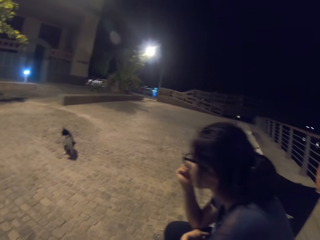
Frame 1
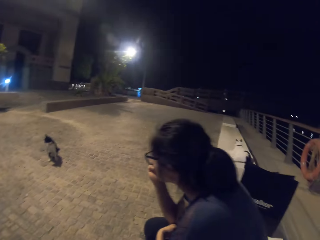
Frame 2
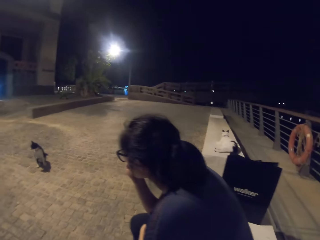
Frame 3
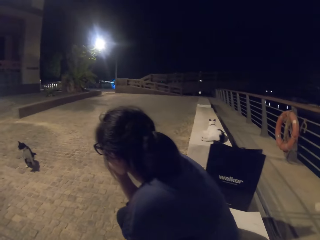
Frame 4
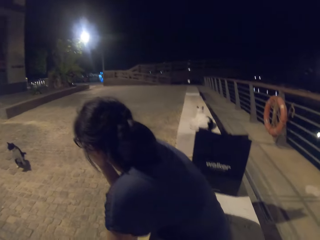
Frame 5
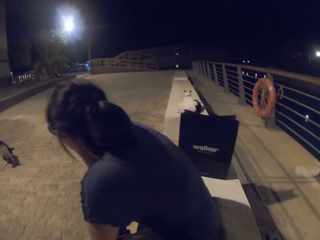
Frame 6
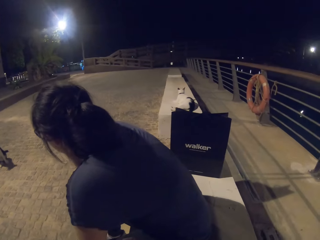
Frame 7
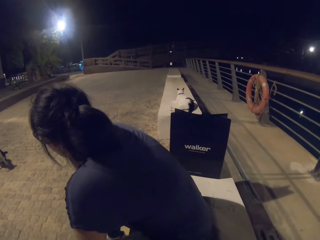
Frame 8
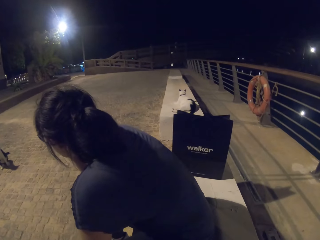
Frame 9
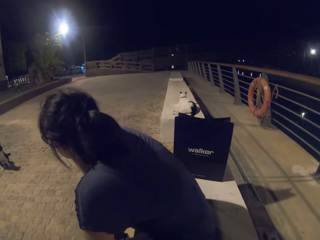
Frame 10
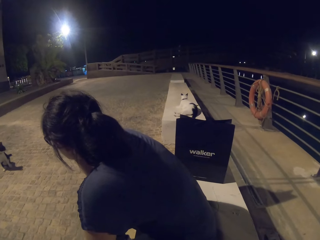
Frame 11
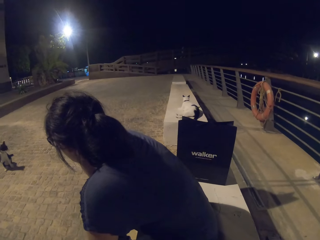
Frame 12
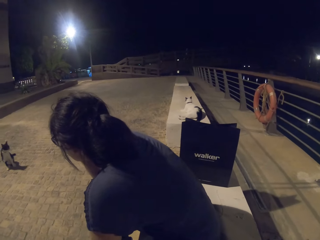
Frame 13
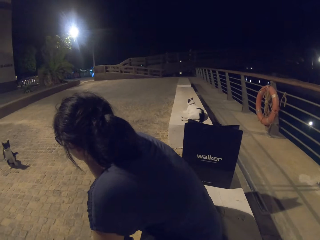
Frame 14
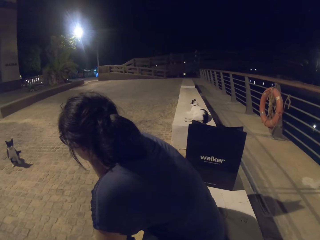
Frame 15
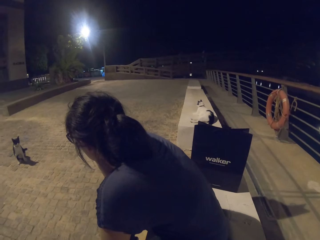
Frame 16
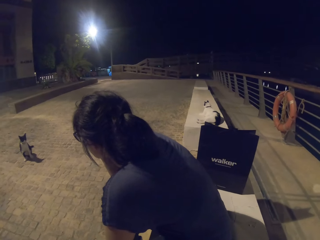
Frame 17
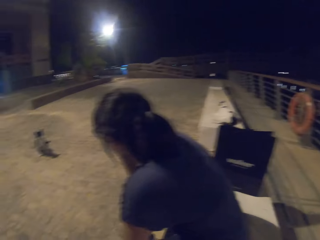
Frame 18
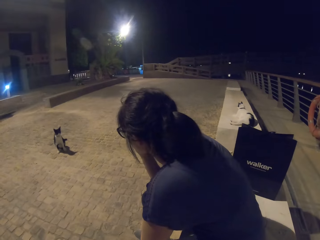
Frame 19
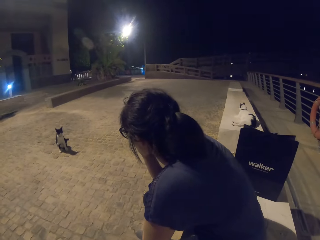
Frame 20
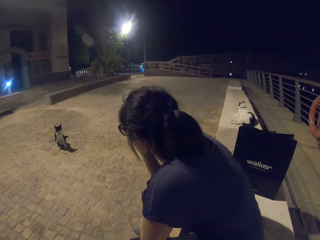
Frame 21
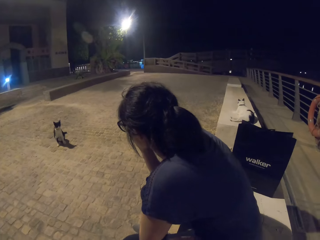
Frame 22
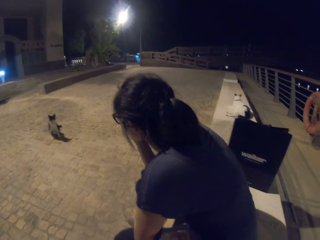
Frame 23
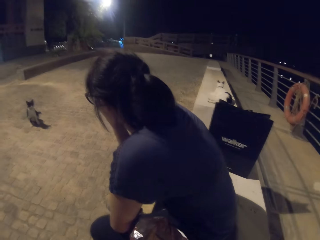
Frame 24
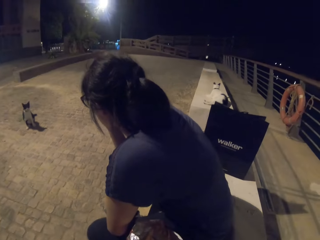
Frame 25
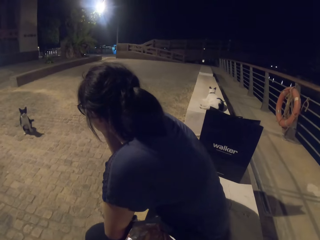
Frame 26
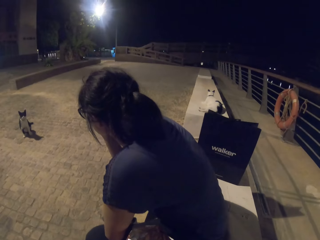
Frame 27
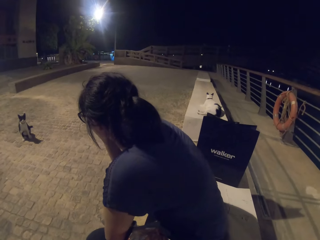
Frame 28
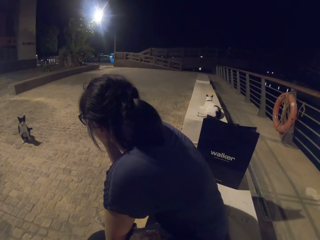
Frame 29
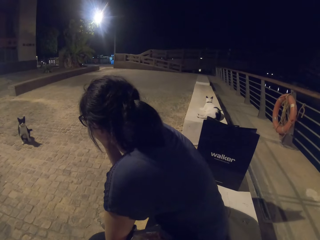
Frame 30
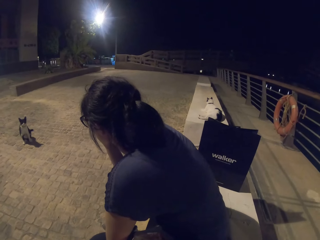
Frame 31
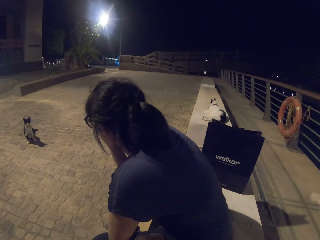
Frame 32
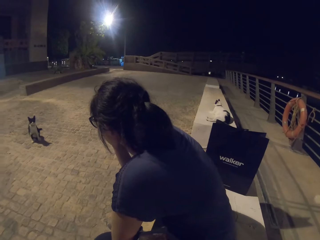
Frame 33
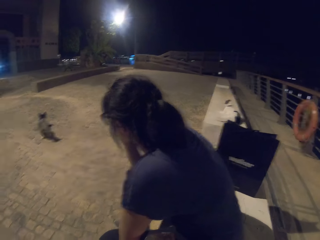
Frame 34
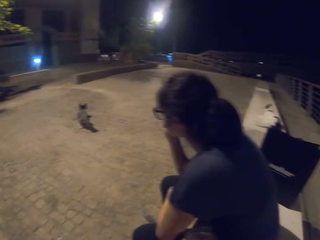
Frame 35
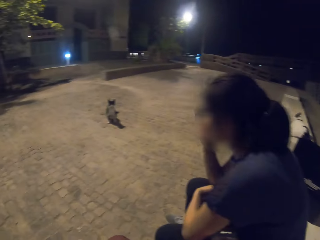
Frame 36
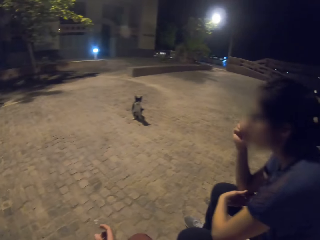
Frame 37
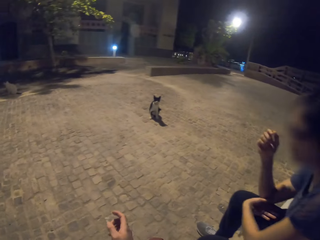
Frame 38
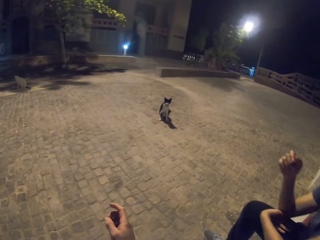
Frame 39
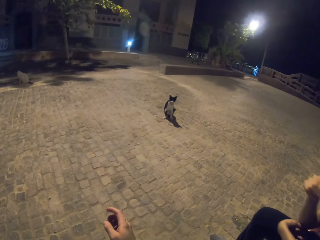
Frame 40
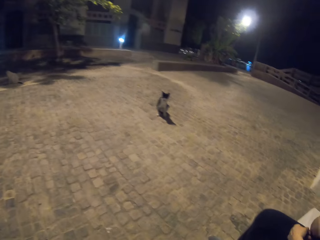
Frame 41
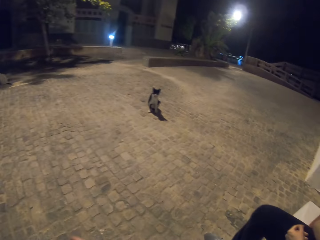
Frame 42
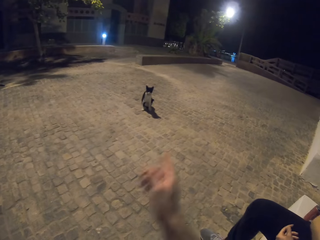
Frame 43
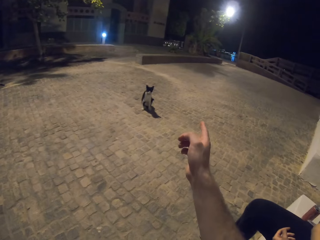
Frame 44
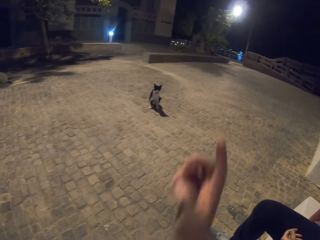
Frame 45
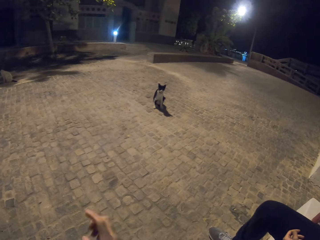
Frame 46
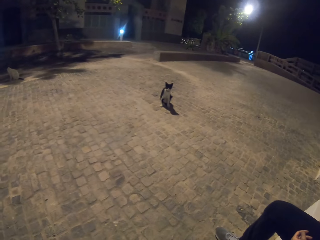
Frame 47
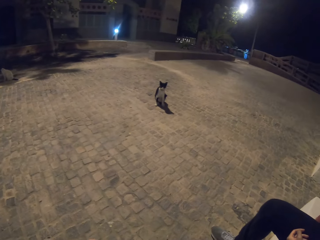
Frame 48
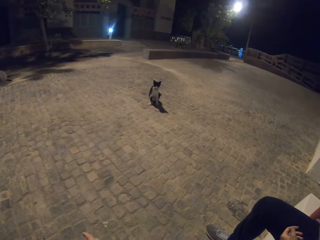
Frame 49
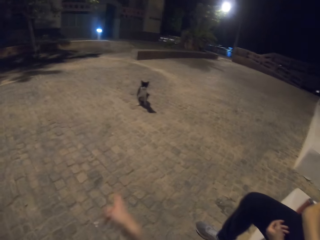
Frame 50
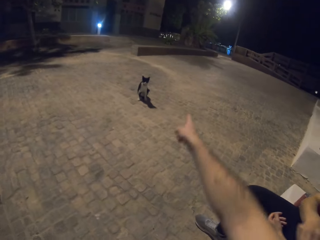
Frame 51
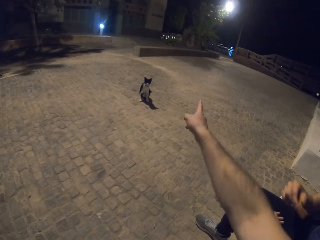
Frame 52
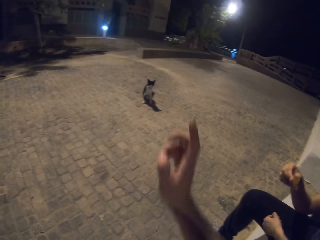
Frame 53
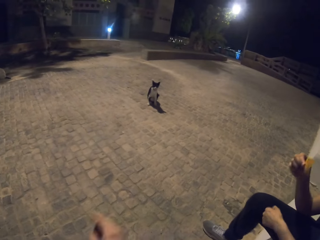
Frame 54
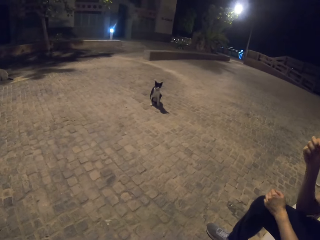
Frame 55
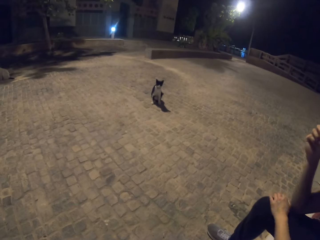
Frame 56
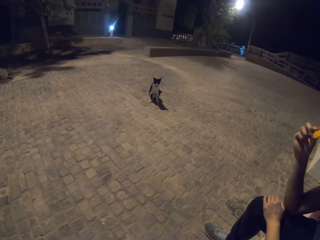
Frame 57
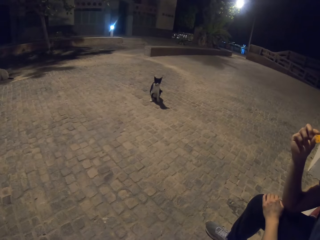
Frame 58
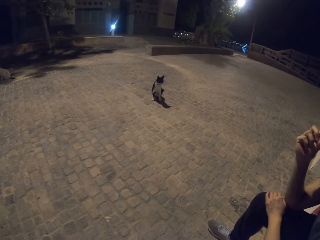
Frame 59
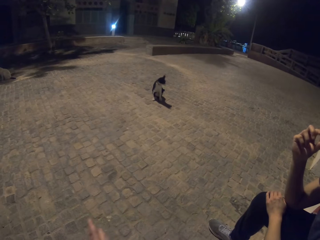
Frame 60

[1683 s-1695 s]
The camera wearer looks at the shopping bag. He points at a tree. He gestures with his hand.

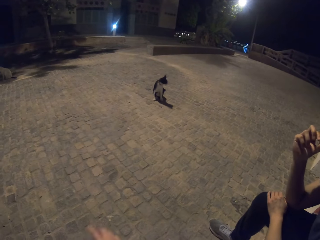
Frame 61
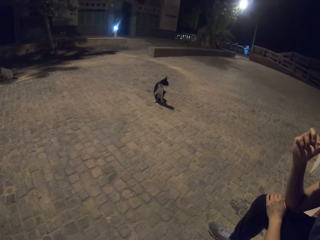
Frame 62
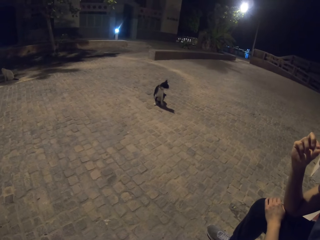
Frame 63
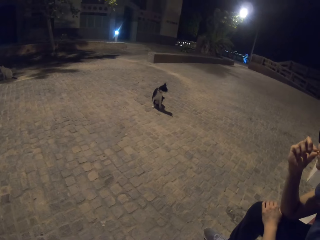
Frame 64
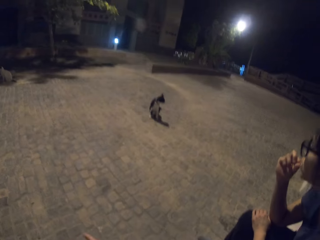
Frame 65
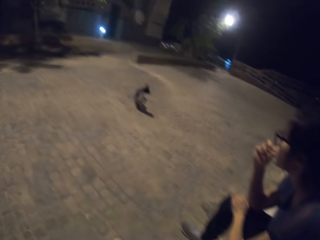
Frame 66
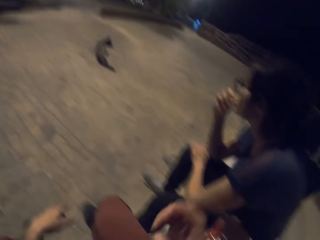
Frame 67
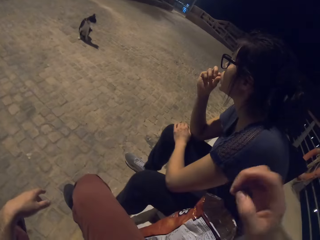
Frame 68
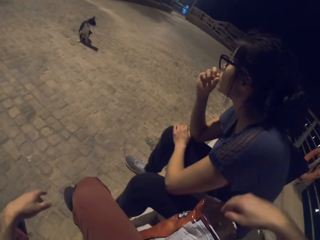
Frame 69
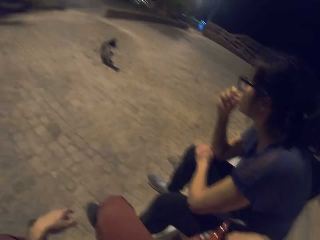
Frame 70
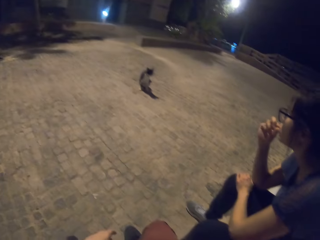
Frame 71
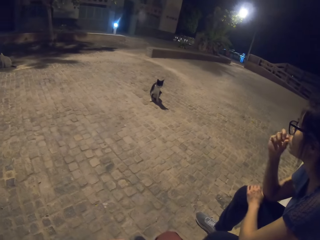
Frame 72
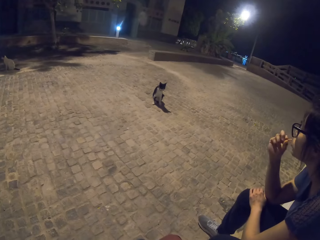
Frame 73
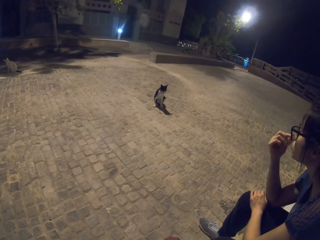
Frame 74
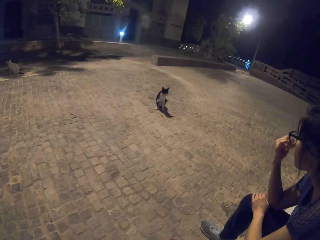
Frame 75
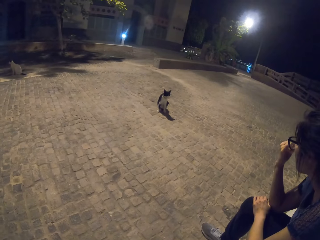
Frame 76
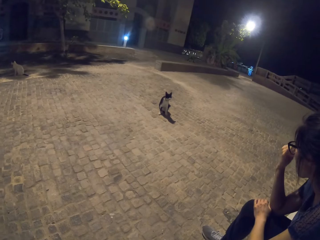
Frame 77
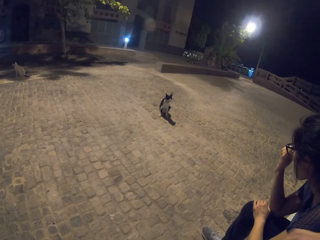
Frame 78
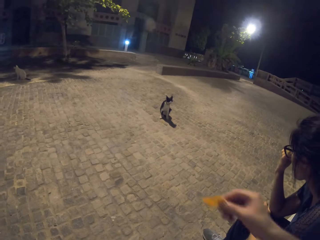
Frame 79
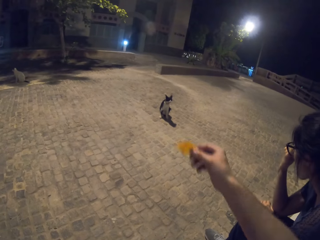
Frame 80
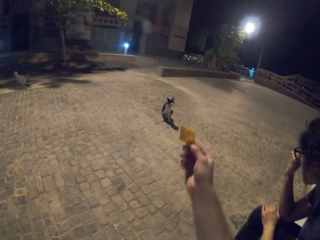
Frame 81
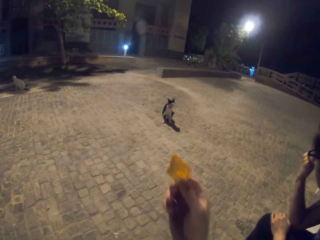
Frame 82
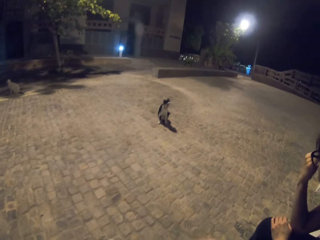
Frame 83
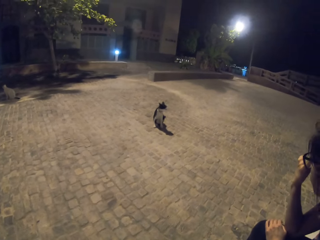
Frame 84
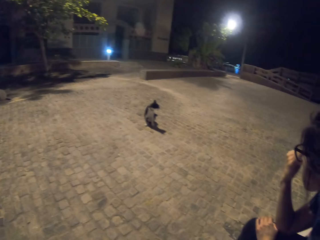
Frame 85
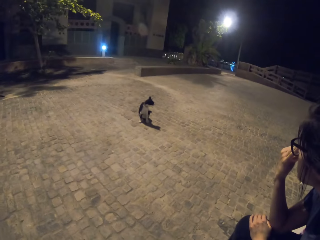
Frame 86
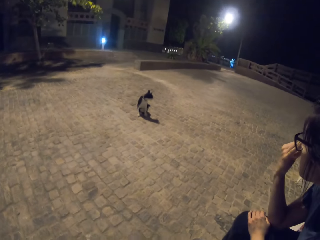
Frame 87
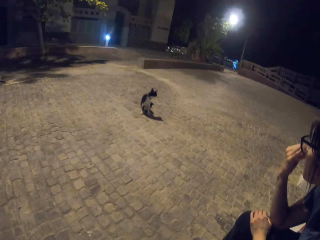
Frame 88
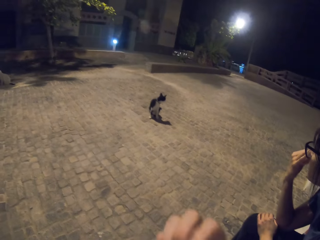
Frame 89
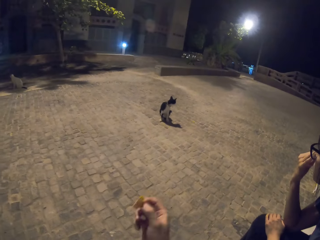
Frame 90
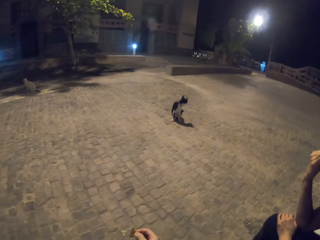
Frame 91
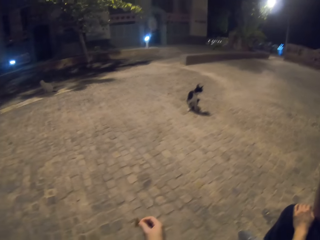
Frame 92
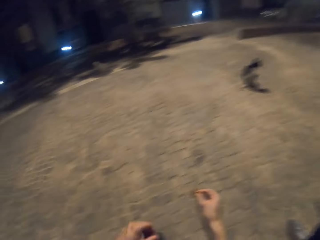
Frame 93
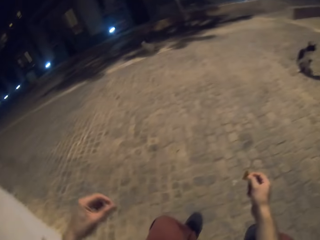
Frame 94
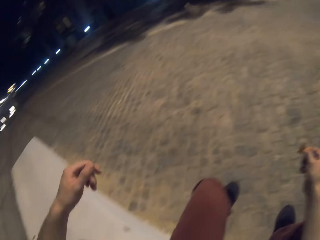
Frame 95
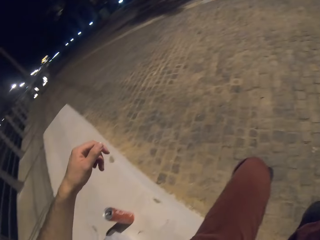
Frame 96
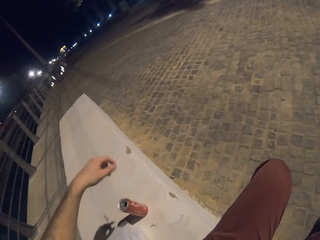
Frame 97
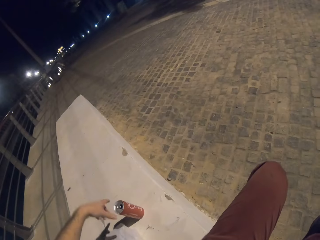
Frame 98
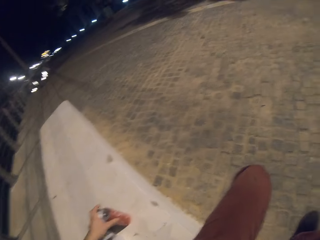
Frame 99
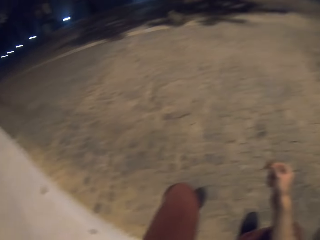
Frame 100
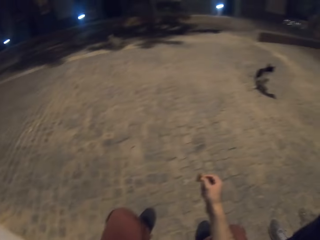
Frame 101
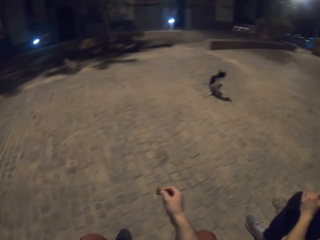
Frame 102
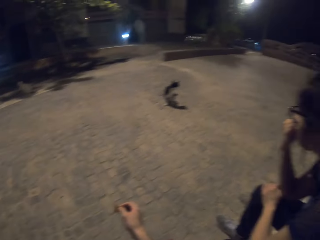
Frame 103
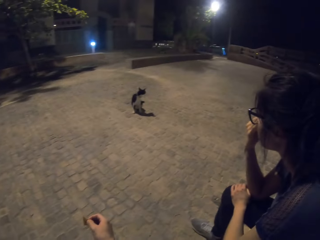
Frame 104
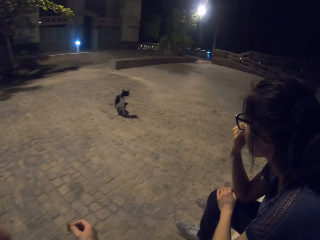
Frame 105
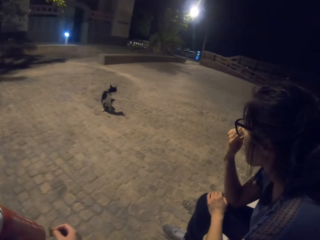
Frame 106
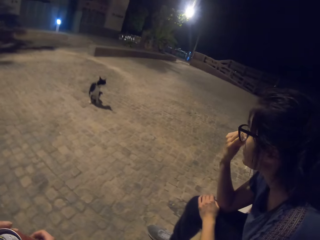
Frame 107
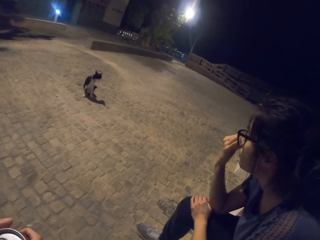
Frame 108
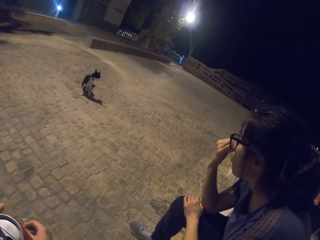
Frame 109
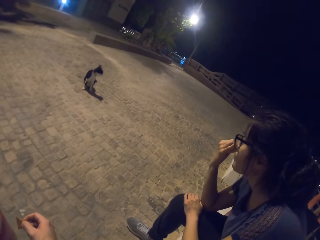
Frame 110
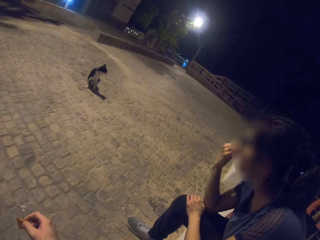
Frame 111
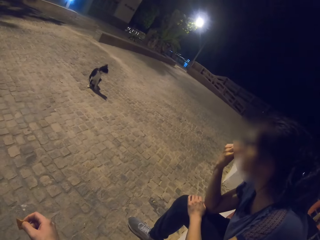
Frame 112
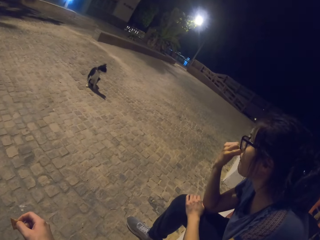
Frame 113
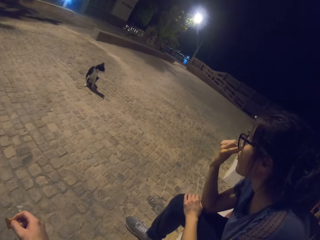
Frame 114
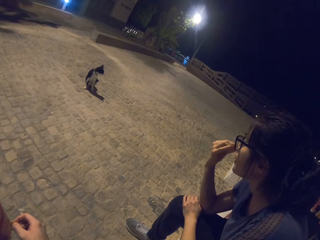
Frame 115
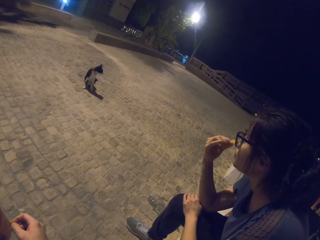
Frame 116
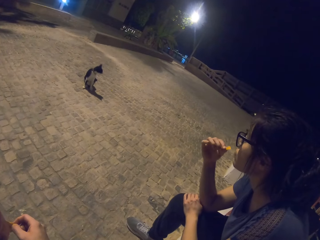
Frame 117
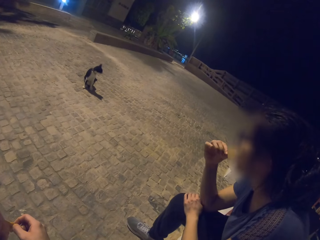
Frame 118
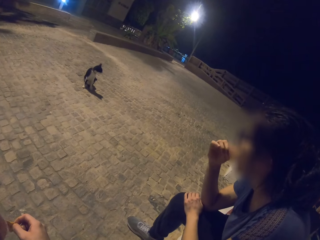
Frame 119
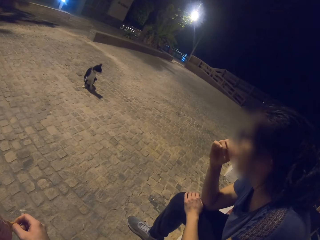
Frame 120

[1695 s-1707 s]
A lady bites a crisp. The camera wearer takes a crisp from the packet. They bite the crisp. They pick up a can of soda.
